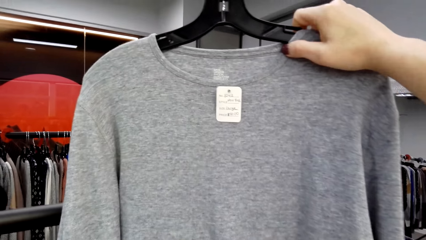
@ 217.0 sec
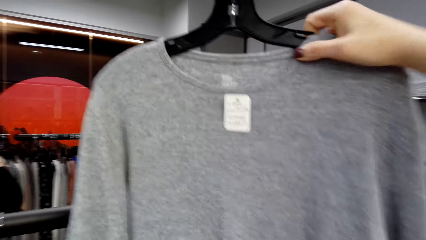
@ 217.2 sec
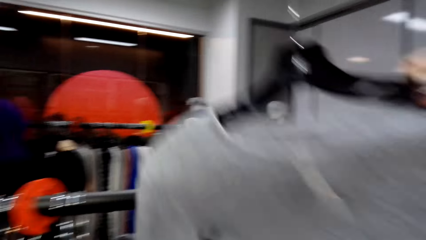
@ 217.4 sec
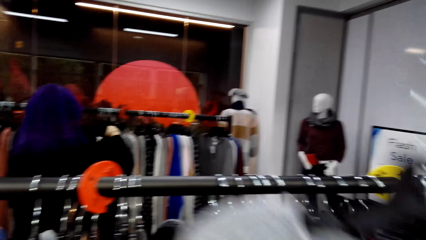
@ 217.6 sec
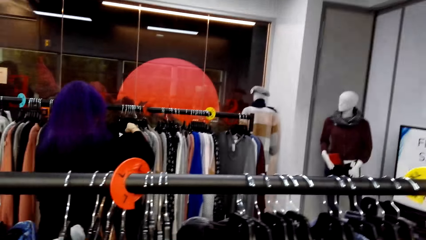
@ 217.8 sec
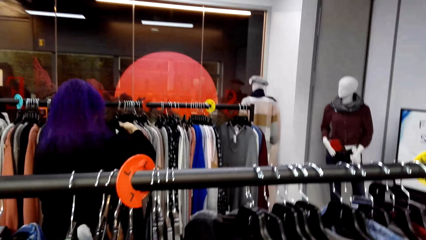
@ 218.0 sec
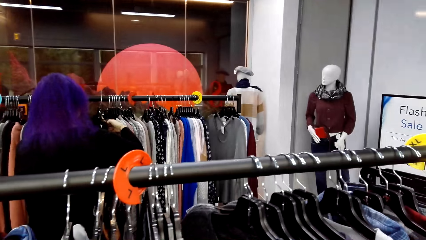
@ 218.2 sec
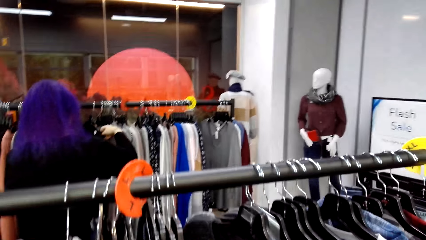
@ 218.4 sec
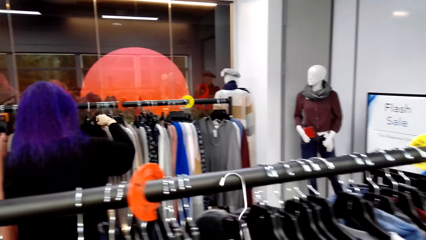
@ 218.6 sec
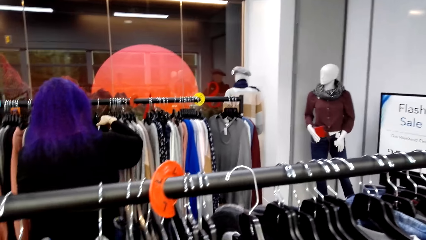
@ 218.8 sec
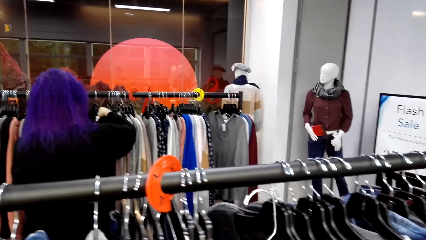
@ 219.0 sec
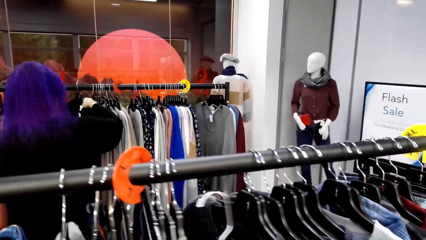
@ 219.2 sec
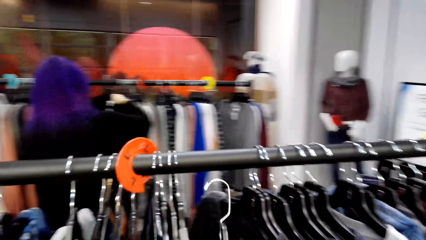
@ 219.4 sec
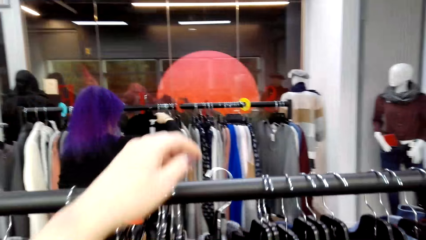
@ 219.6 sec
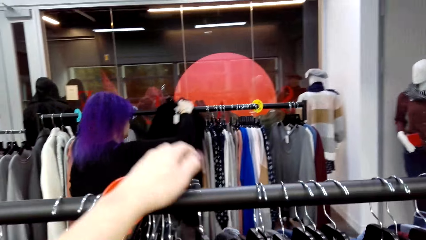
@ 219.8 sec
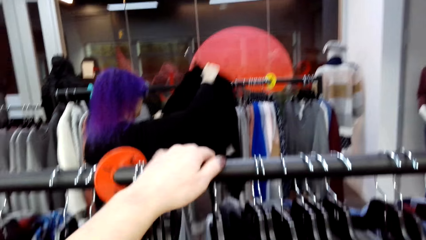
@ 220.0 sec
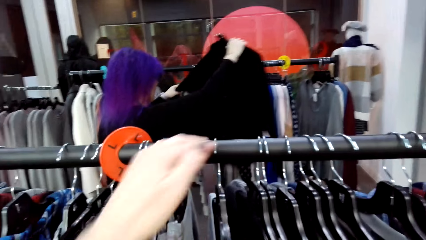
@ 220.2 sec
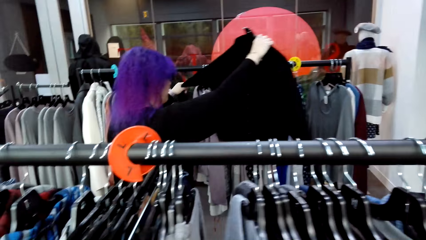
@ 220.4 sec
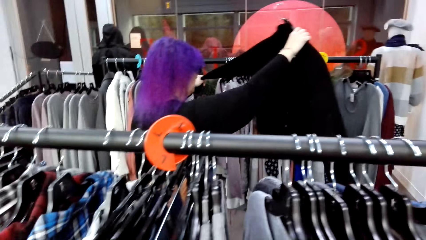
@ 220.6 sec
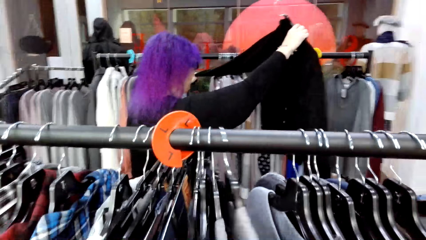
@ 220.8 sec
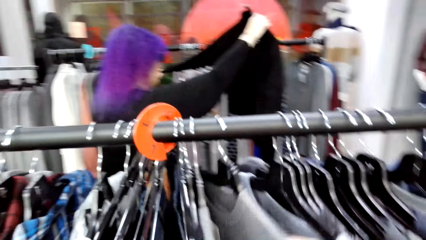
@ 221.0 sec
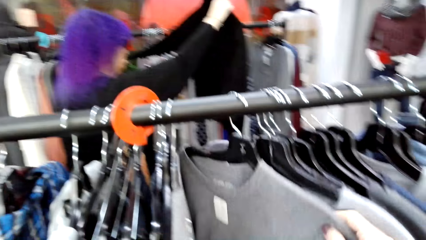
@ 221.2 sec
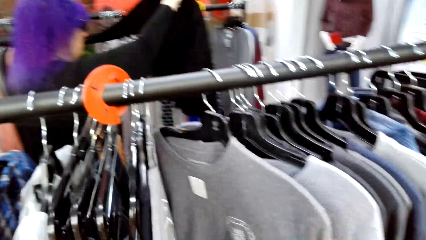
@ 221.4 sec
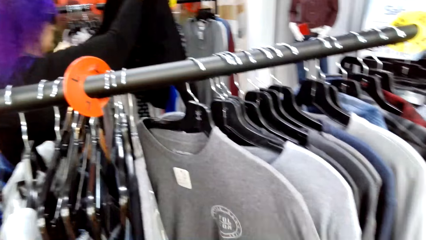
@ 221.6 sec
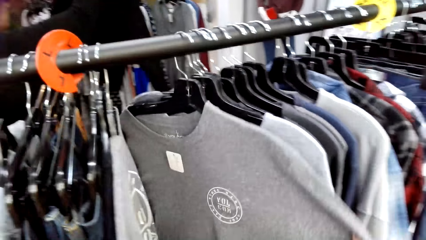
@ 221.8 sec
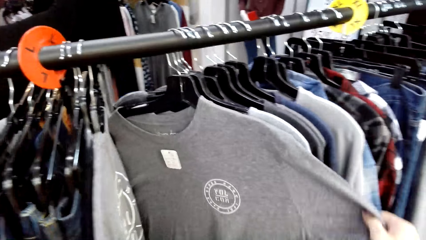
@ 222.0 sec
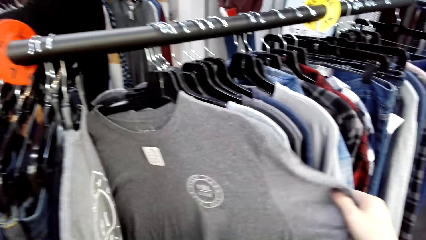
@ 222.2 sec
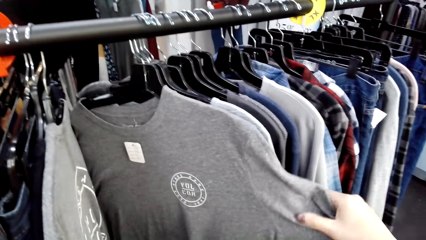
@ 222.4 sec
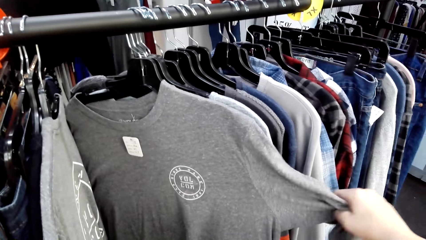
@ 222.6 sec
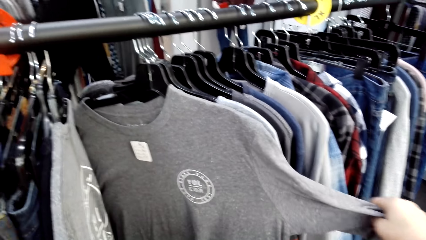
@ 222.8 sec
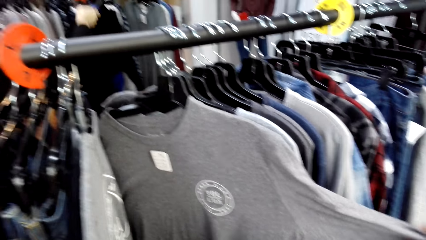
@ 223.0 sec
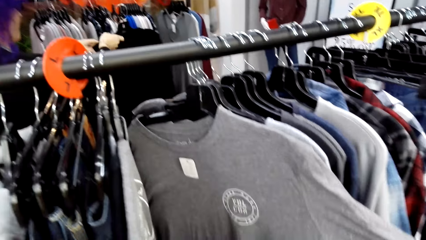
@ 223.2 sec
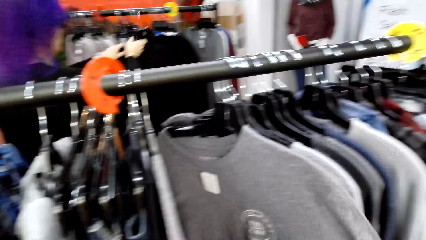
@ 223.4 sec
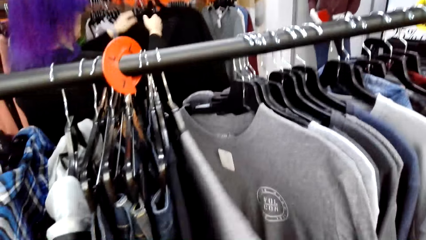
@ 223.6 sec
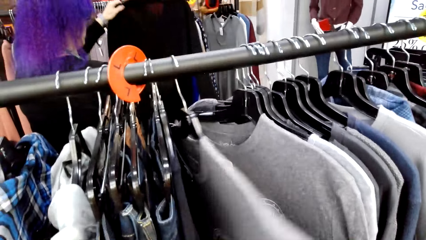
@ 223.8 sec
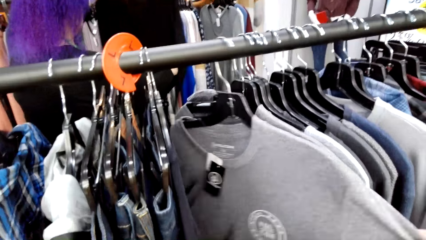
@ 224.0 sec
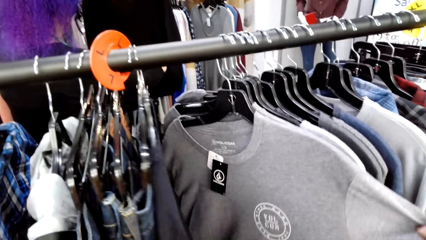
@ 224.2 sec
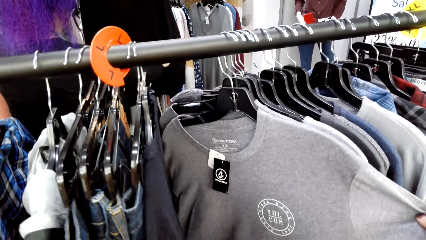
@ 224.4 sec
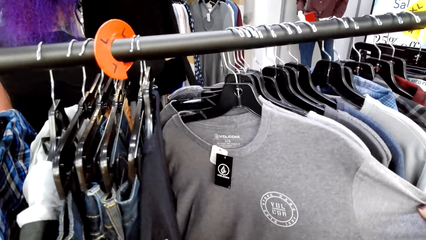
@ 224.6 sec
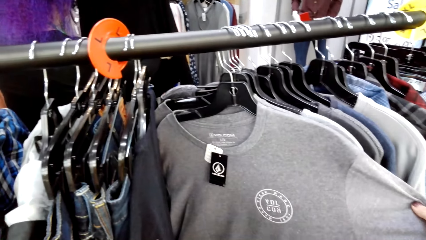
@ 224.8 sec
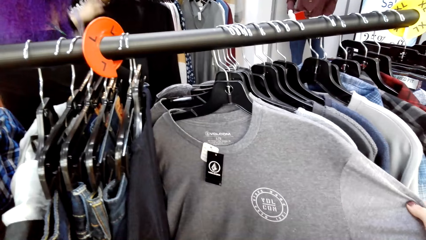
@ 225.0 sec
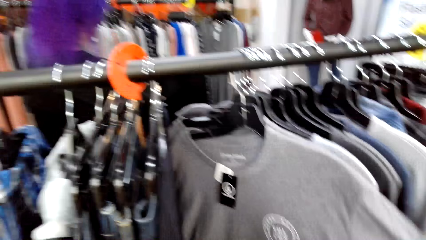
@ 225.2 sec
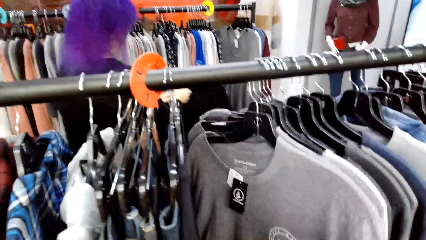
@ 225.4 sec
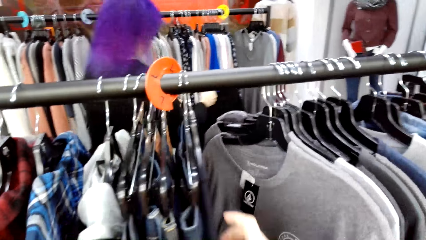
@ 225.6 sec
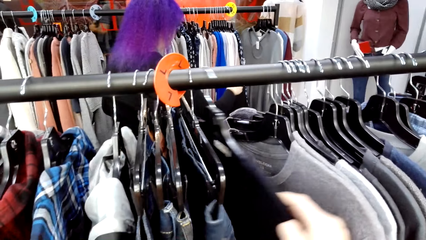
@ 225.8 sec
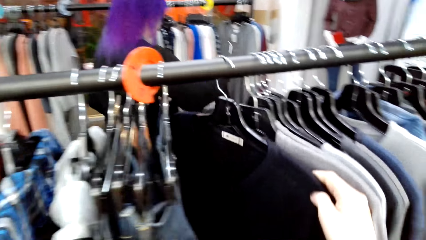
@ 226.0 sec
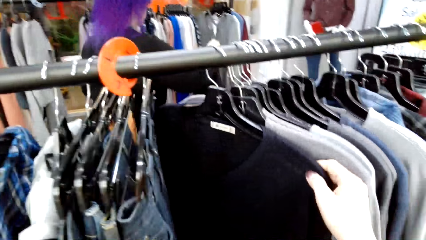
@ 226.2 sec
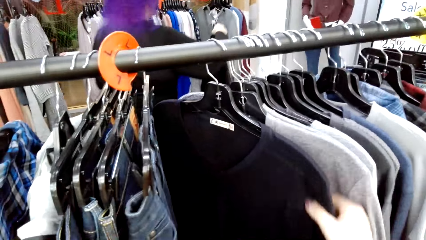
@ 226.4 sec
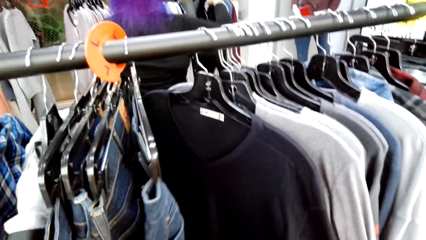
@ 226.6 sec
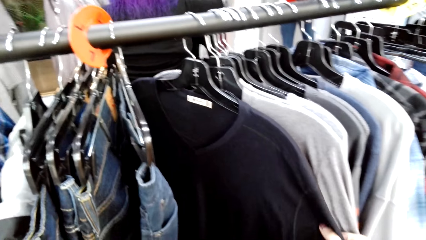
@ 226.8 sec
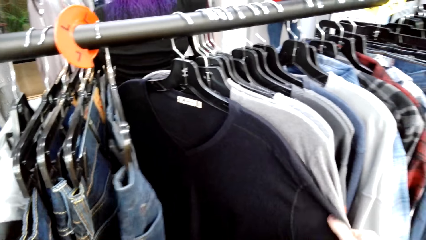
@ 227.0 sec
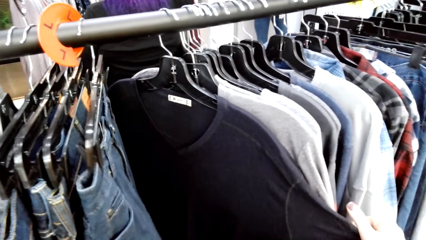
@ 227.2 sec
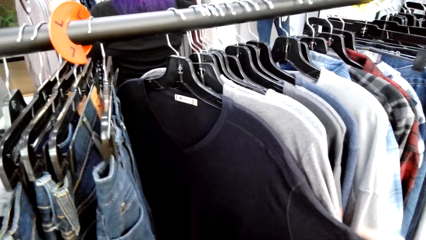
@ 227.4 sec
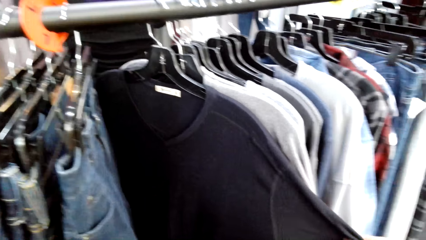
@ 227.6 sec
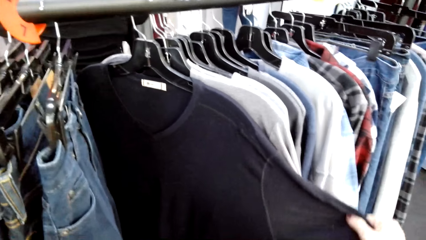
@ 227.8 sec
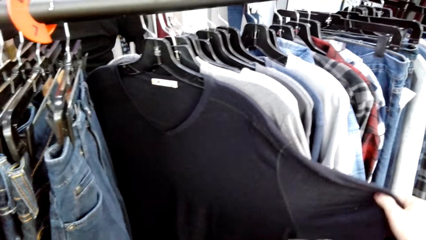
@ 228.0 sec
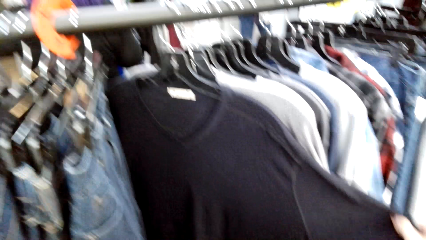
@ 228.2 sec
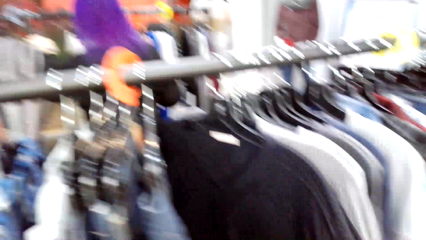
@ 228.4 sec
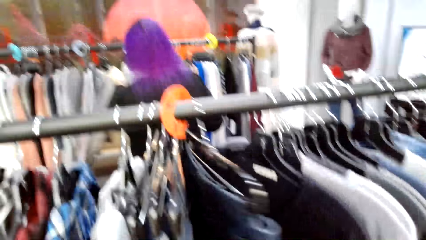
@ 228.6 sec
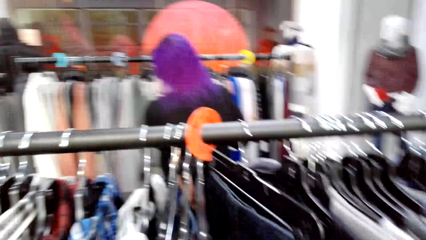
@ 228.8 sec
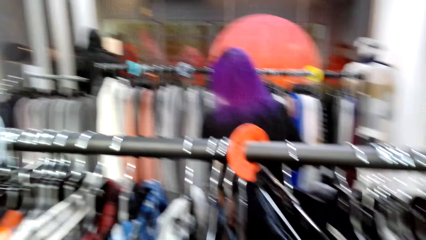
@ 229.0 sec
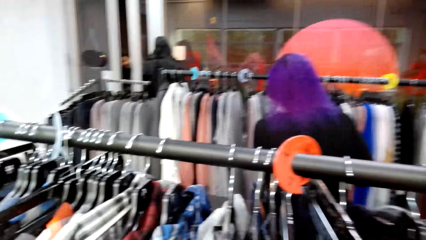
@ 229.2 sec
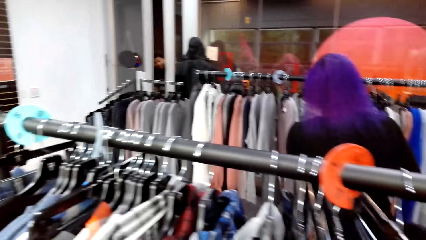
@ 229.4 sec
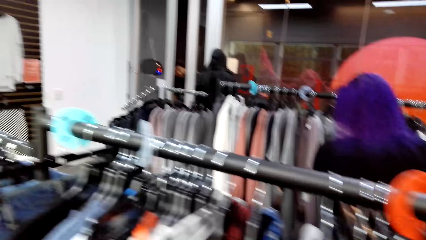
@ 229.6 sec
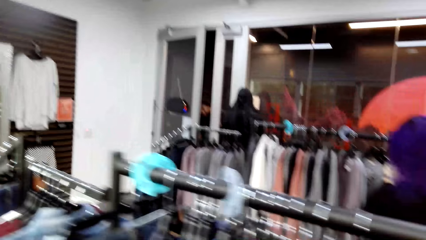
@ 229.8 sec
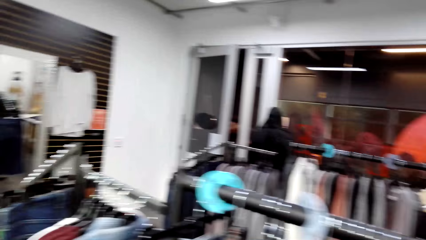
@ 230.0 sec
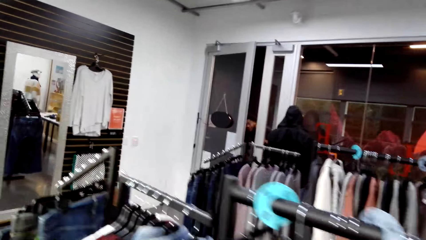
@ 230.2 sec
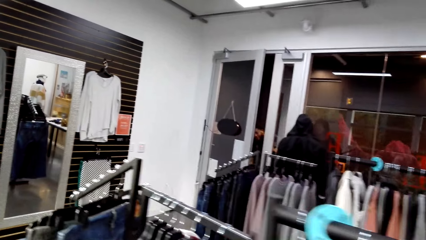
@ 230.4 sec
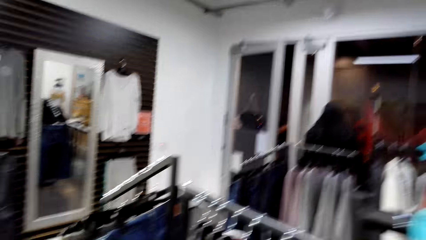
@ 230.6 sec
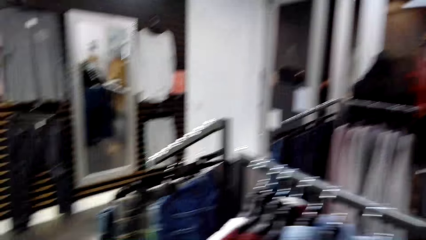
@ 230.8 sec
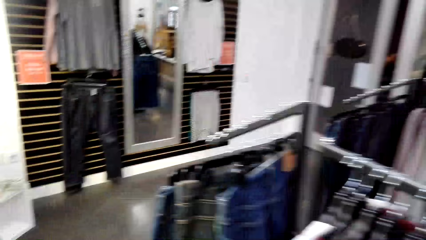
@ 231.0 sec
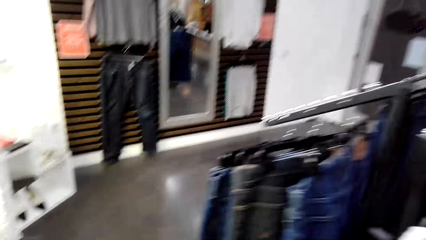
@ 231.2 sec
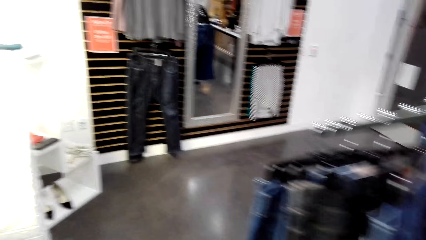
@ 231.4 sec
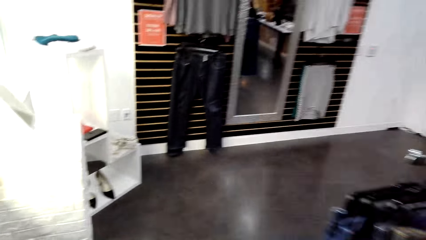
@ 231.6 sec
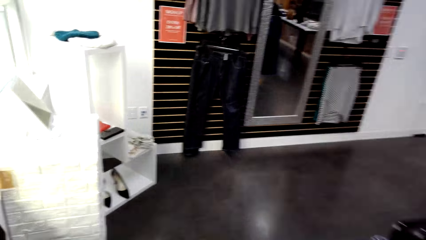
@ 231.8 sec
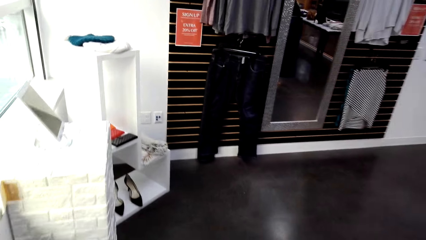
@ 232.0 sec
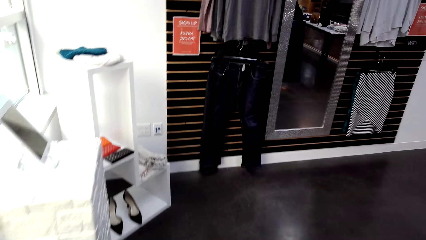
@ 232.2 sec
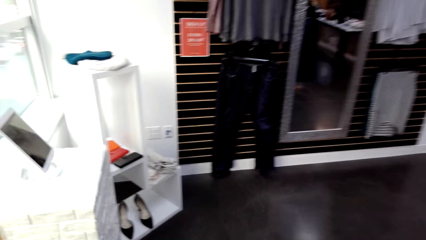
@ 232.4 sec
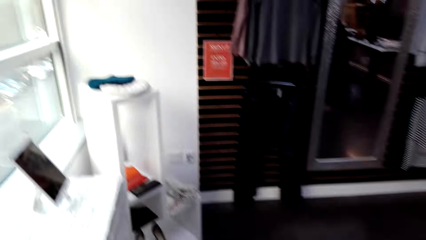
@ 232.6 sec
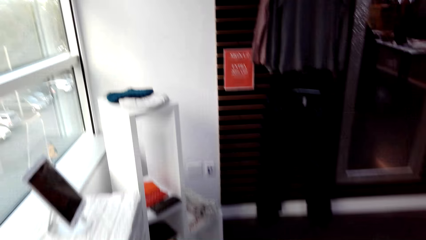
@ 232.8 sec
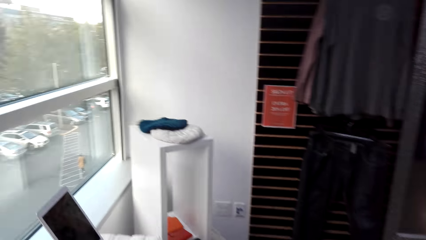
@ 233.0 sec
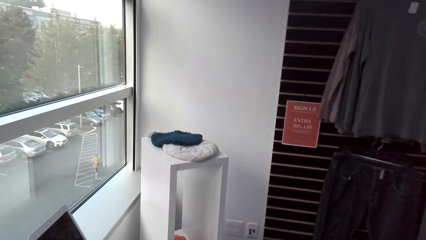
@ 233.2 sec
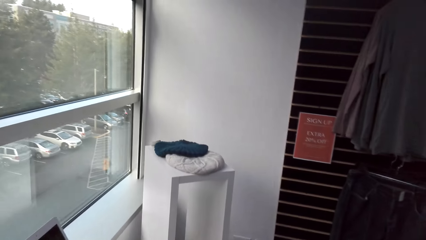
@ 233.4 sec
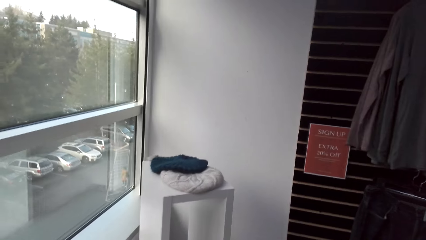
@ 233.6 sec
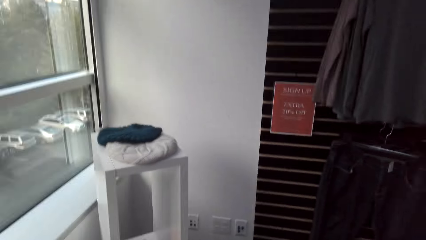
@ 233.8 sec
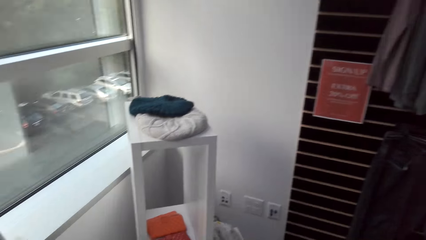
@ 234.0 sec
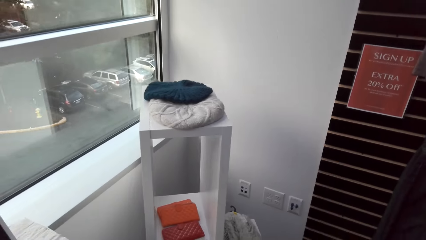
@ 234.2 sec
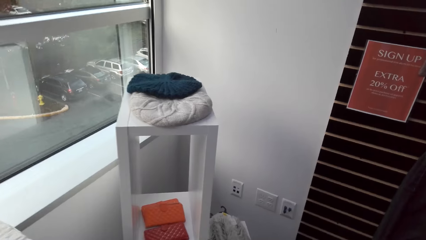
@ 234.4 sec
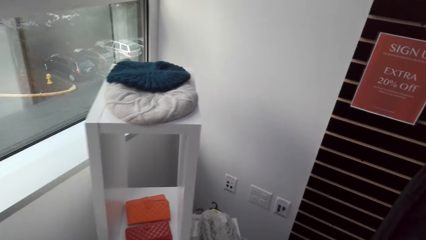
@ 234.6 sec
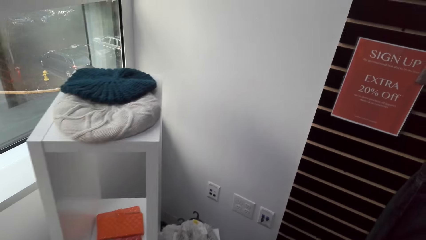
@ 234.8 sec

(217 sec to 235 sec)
The camera wearer lowers the cloth. A lady unhangs the cloth from the rail. The camera wearer touches the rail, hangs the cloth on the rail, and moves the hand from the rail. The lady looks at the cloth. The camera wearer looks at the clothes. They select the tops on the hangers. They look at the clothes again. The lady moves forward. The camera wearer looks at the clothes. The lady hangs the cloth on the rail. The camera wearer walks around the room.
